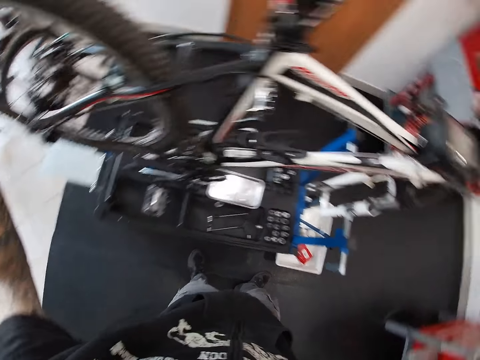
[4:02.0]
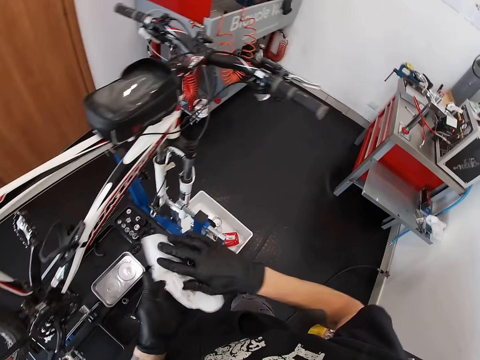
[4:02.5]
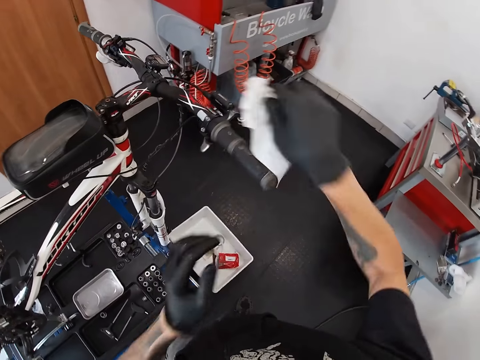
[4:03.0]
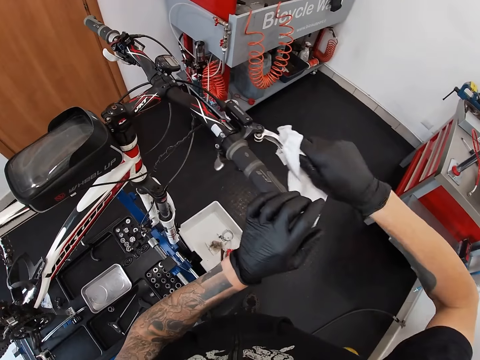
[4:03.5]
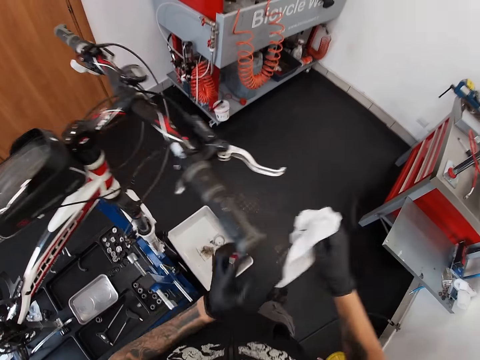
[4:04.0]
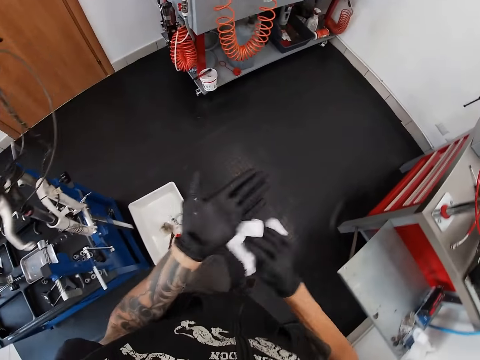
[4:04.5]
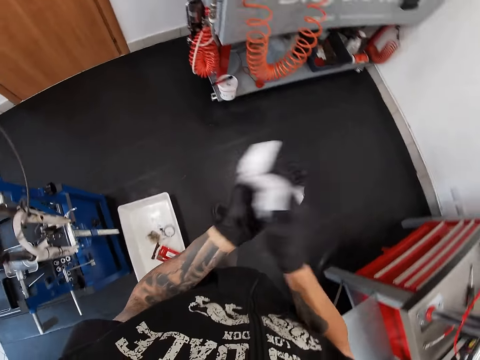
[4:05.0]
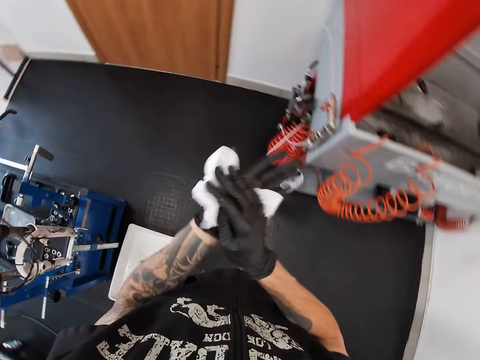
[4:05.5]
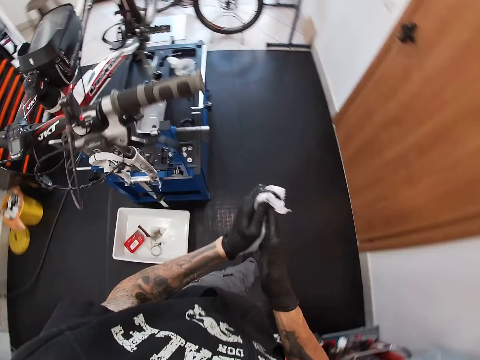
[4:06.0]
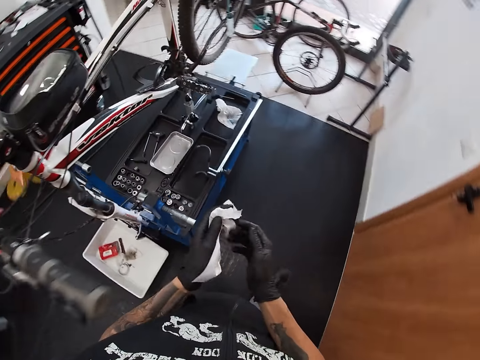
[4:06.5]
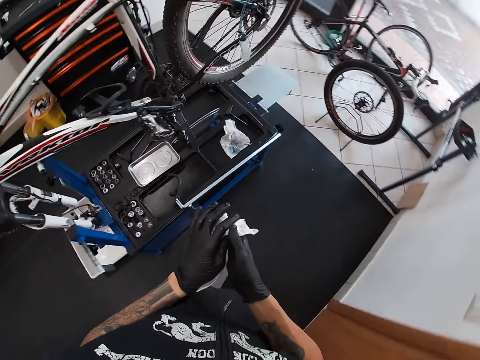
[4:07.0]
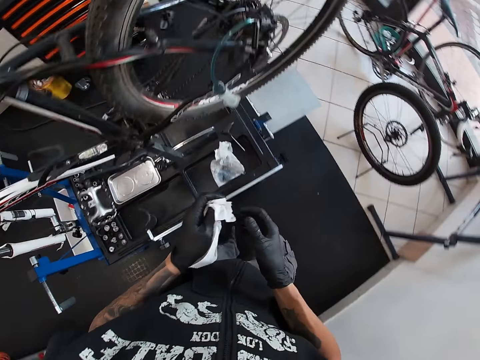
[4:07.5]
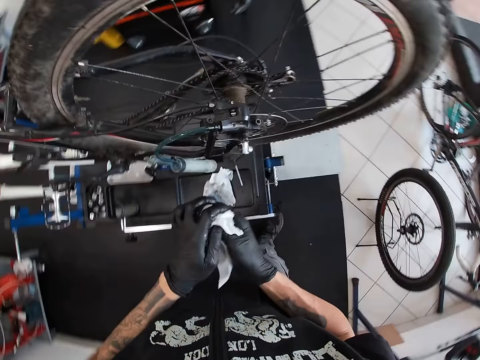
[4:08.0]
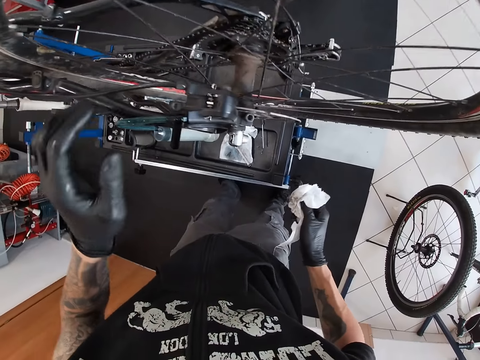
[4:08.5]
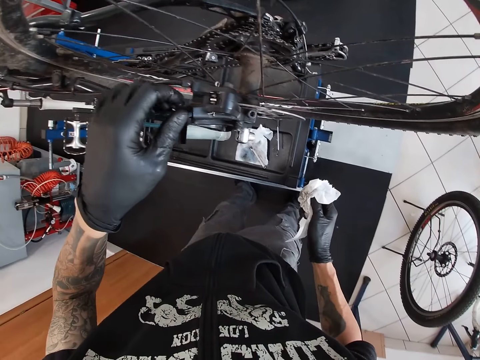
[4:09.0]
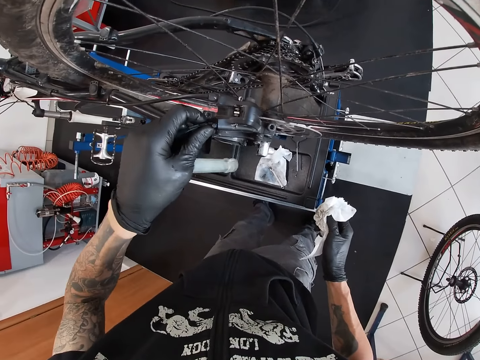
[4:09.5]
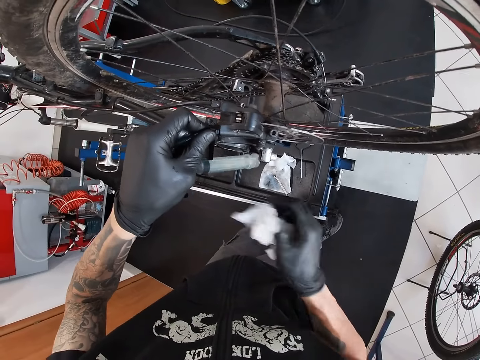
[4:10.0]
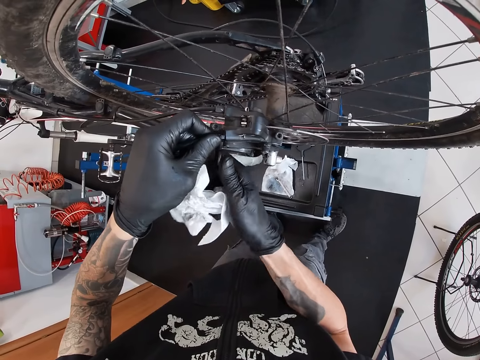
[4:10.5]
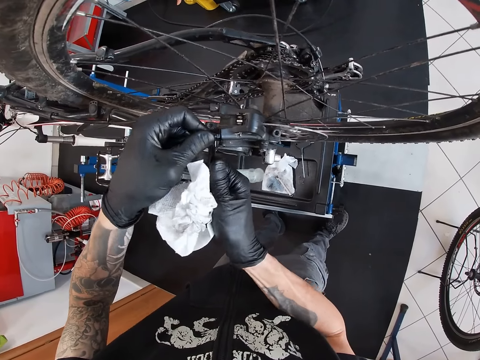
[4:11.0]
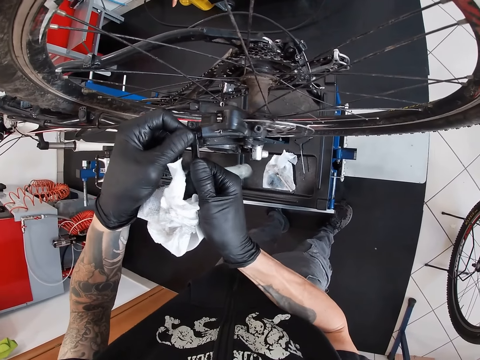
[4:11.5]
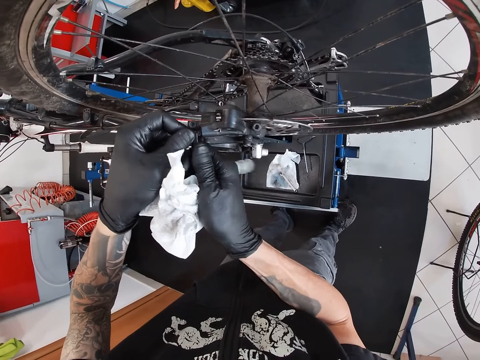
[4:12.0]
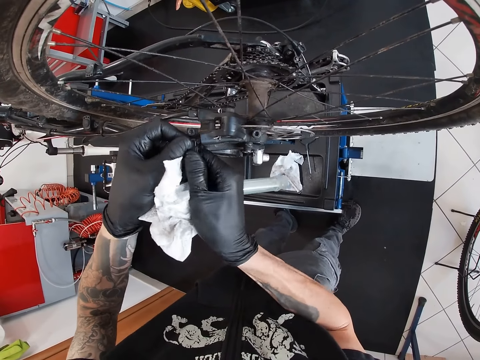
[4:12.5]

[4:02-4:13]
The camera wearer passes the tissue paper from his left hand to his right hand. He cleans the bicycle handlebar with the tissue paper in his right hand. He cleans both hands with the tissue paper. He removes the tube adaptor from the cassette with both hands.

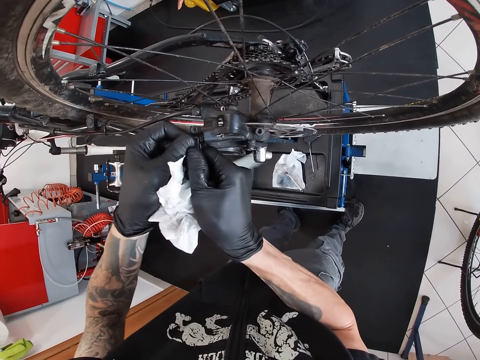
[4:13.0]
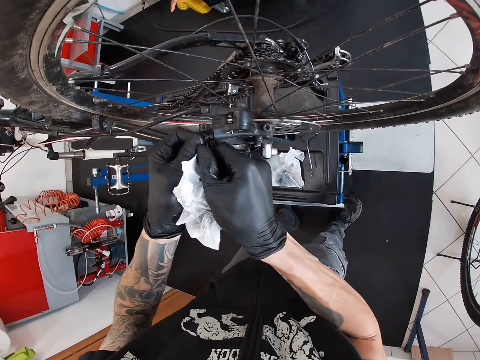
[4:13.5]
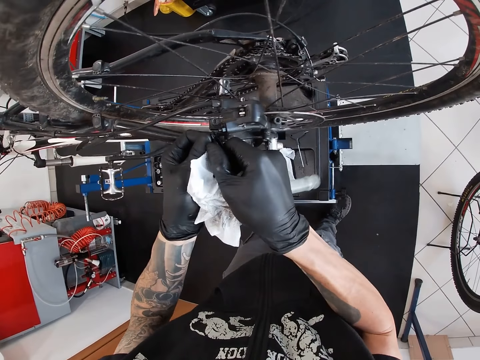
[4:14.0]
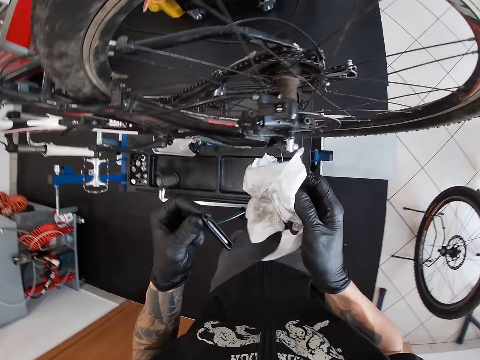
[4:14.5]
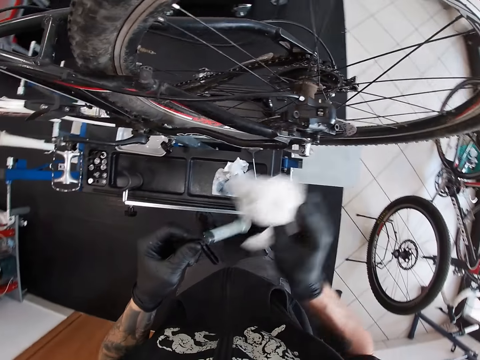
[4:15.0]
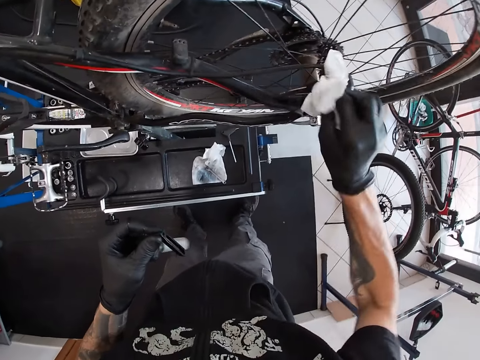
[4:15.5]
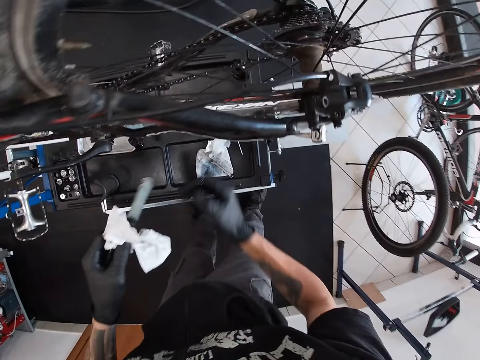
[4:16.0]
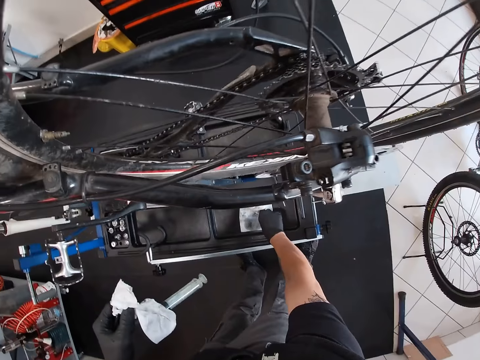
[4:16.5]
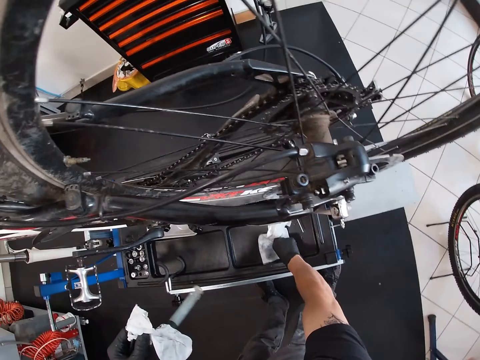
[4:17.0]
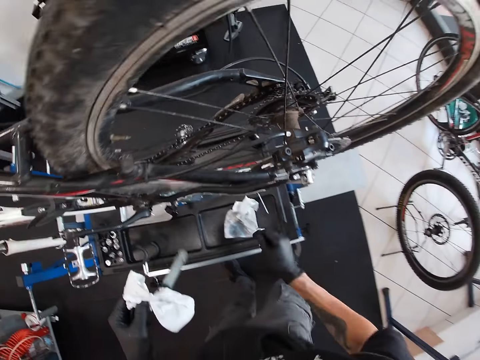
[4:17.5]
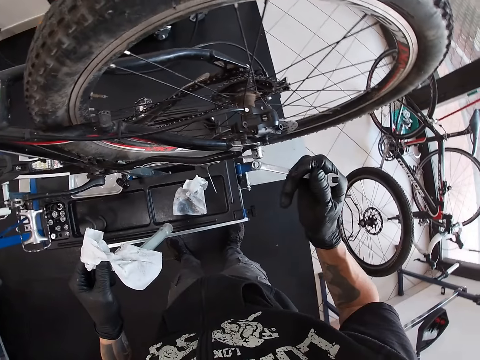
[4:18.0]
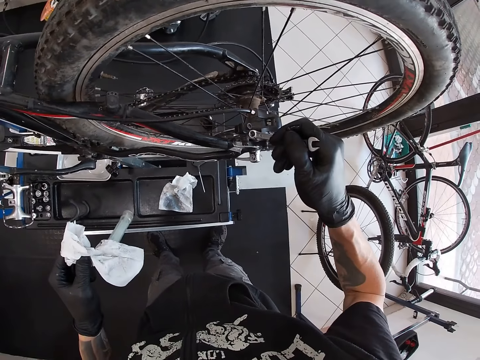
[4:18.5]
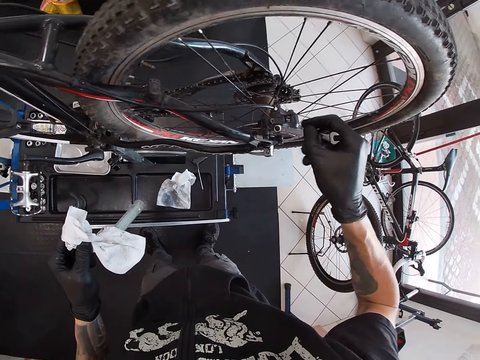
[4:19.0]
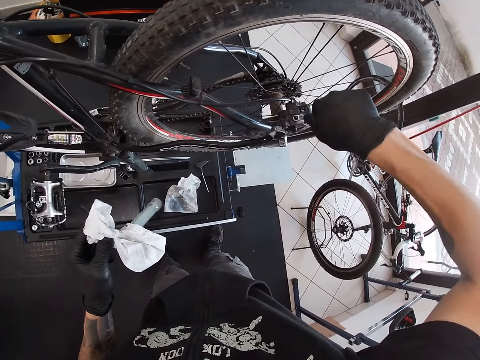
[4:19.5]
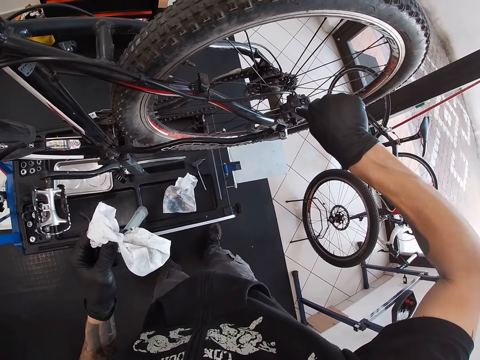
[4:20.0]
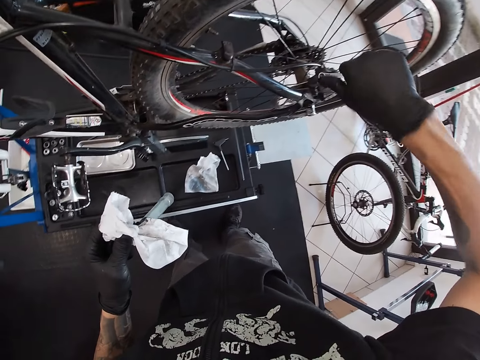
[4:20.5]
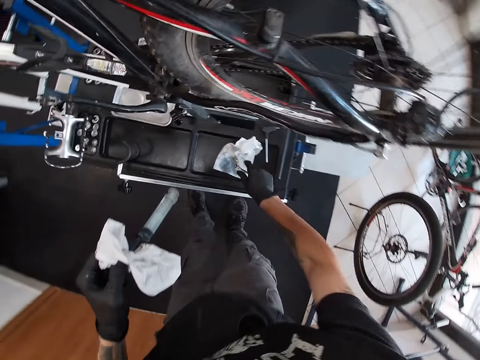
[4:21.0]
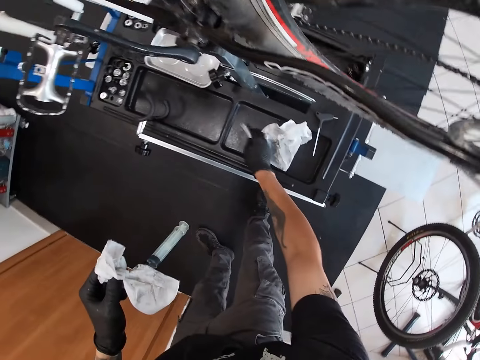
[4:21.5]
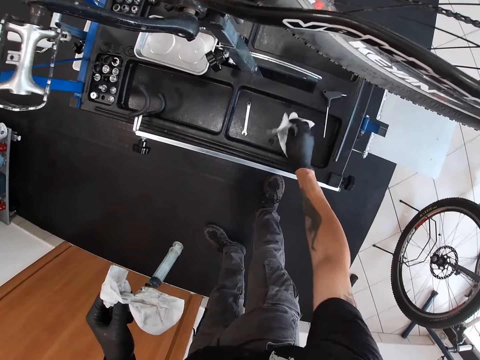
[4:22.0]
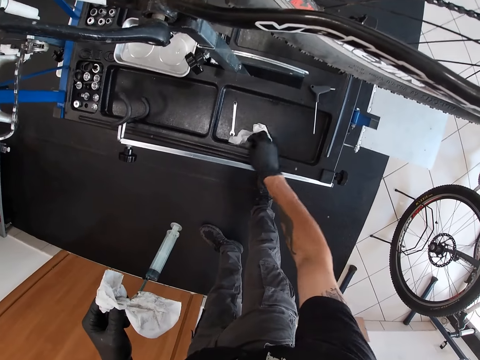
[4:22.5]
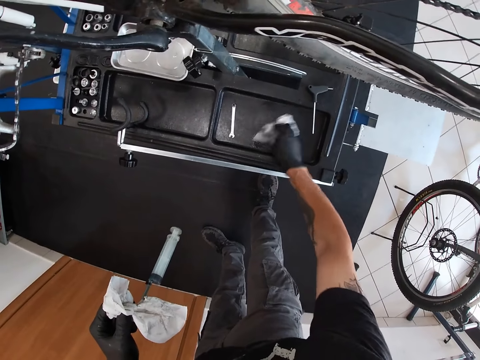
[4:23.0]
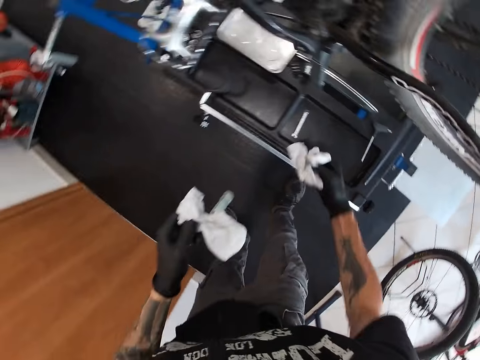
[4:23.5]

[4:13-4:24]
The camera wearer cleans the tube adaptor with the tissue paper in his right hand. He cleans the cassette with the tissue in his right hand. He passes the tissue paper from his right hand to his left hand. He picks up the spanner from the workbench with his right hand. He grips the bicycle rear derailleur with the spanner in his right hand. He tightens the nut. He drops the spanner on the workbench with his right hand. He picks up the piece of paper. He cleans the workbench with the tissue paper in his right hand.

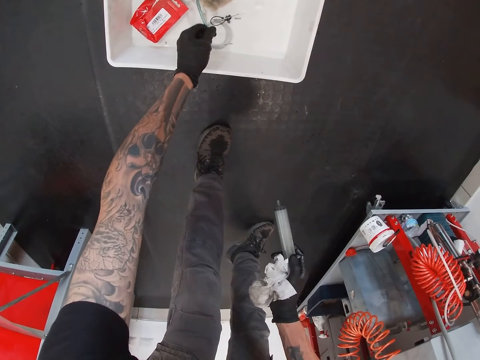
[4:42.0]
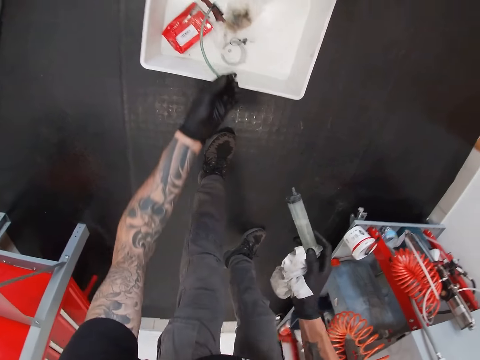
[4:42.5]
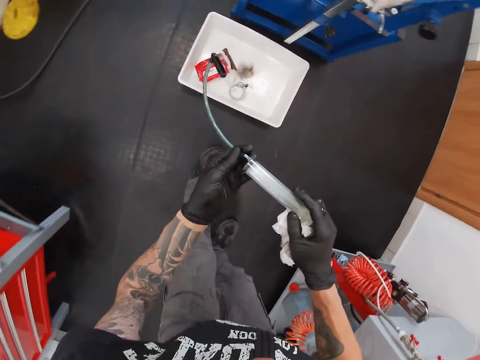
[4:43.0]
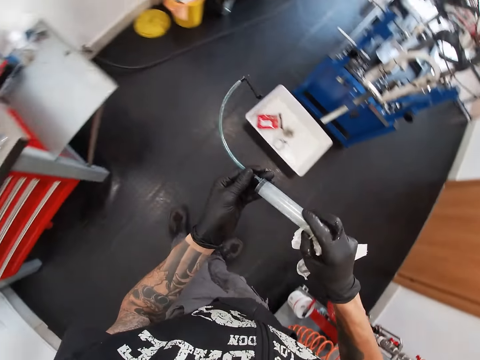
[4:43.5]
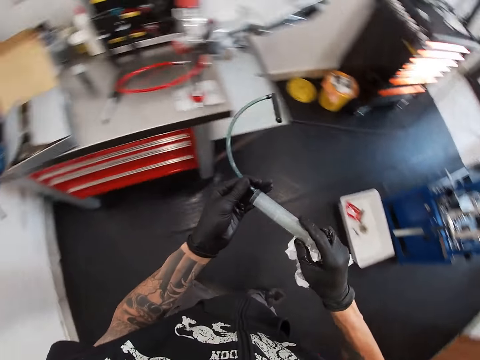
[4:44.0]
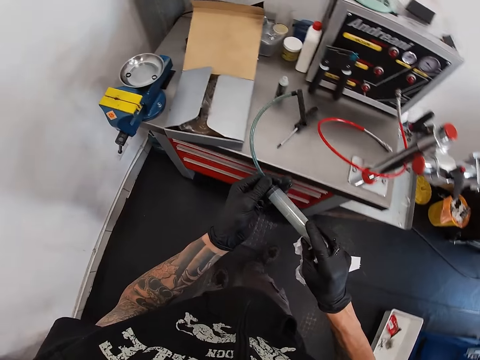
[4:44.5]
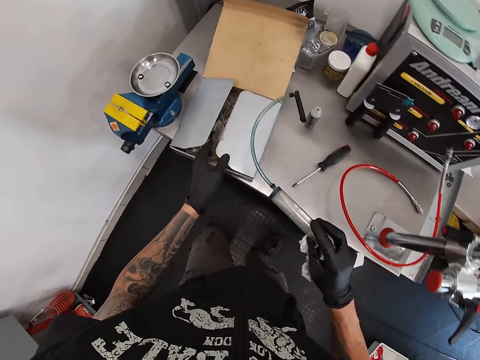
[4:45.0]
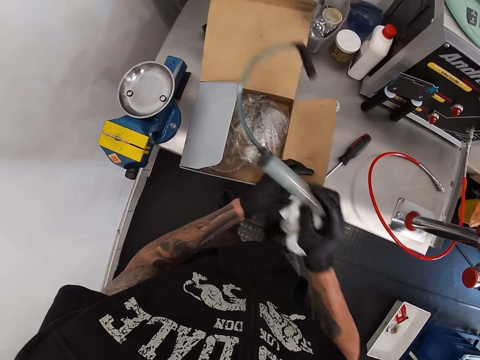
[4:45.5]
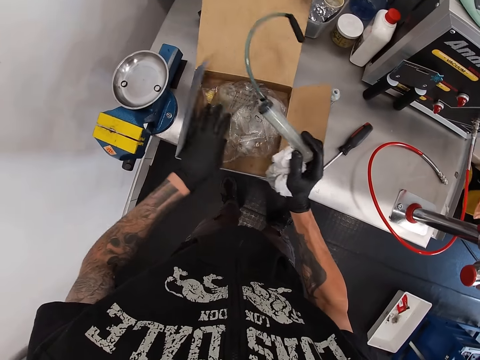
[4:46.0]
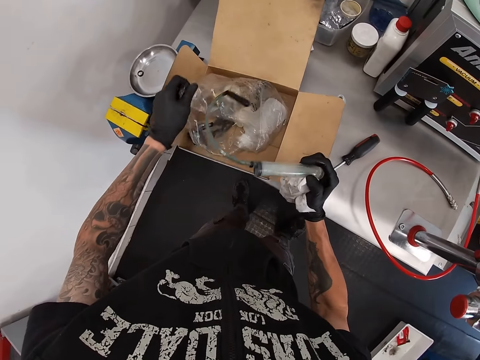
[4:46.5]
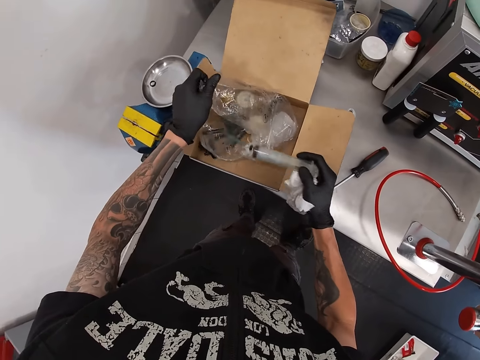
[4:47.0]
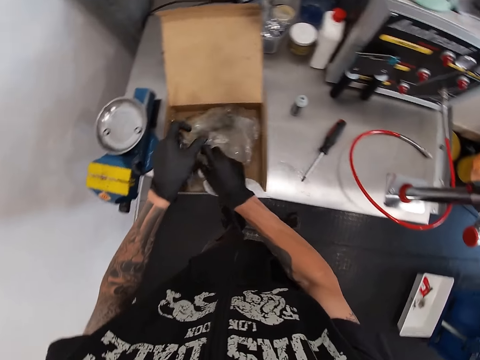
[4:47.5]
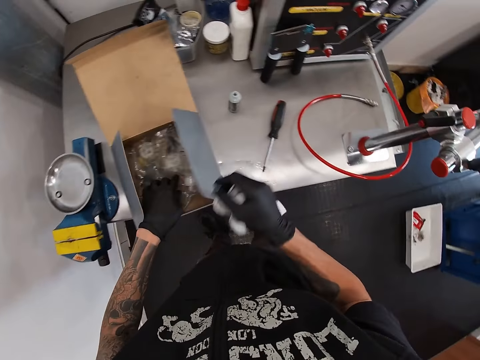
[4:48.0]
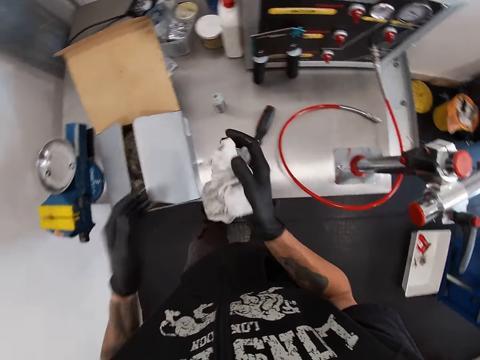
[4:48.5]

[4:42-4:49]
The camera wearer attaches the tube to the syringe with both hands. He opens the carton on the table with his left hand. He opens a paper pack on the cabinet top with his left hand. He puts the lubricant dispenser syringe into the bag in the paper pack on the cabinet top with his right hand.
